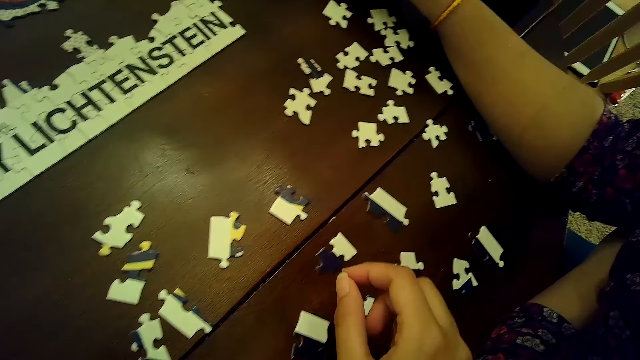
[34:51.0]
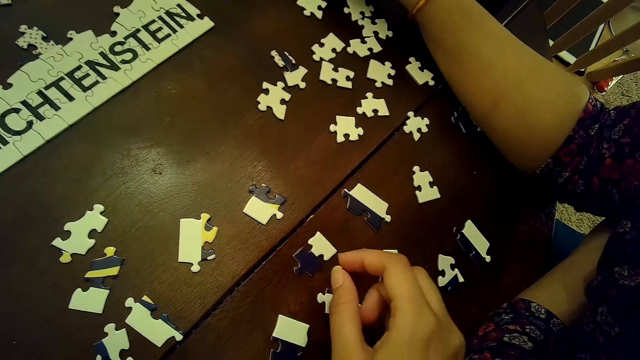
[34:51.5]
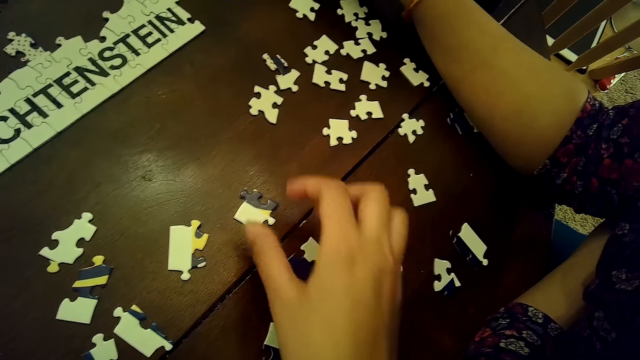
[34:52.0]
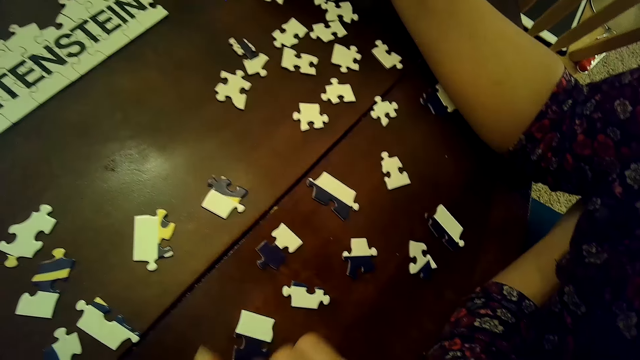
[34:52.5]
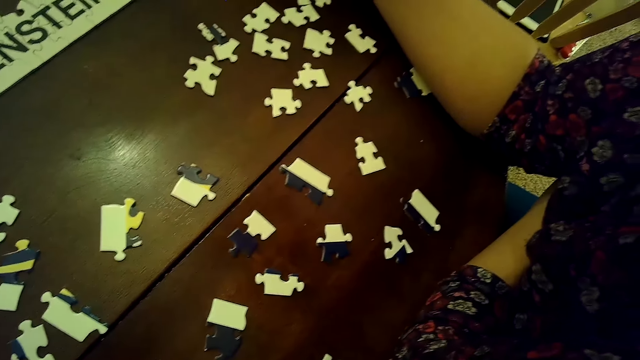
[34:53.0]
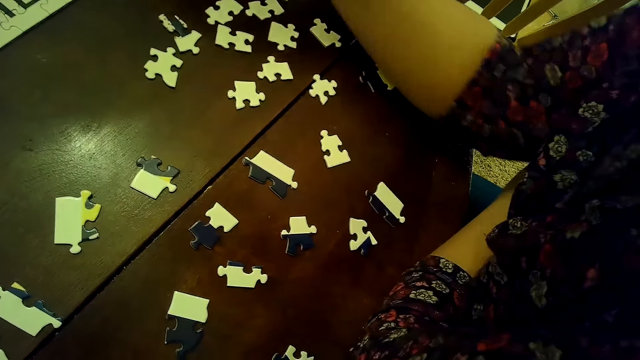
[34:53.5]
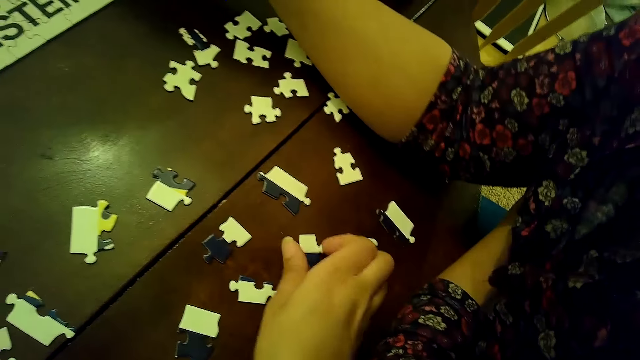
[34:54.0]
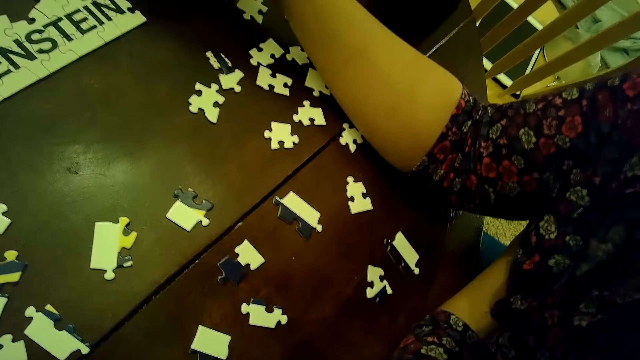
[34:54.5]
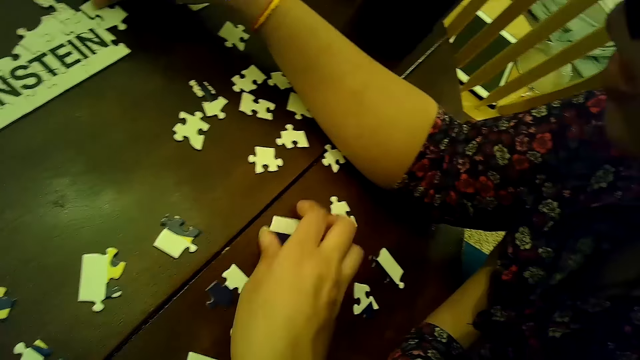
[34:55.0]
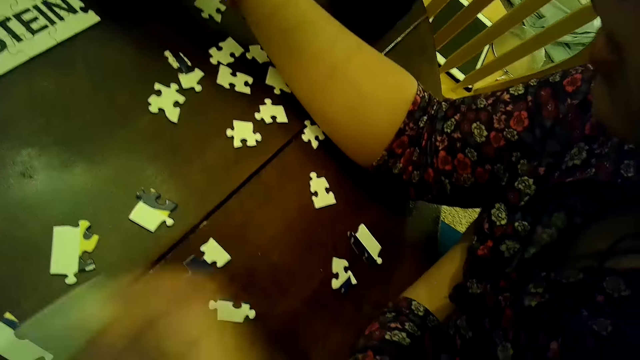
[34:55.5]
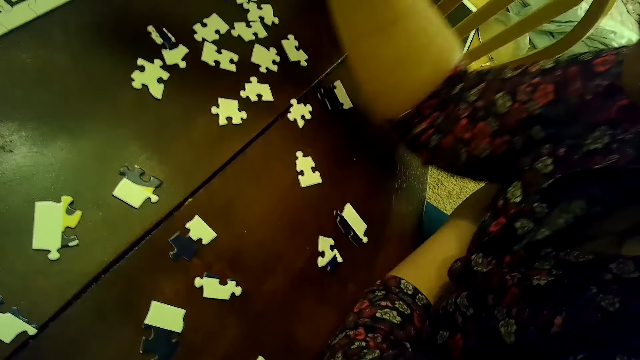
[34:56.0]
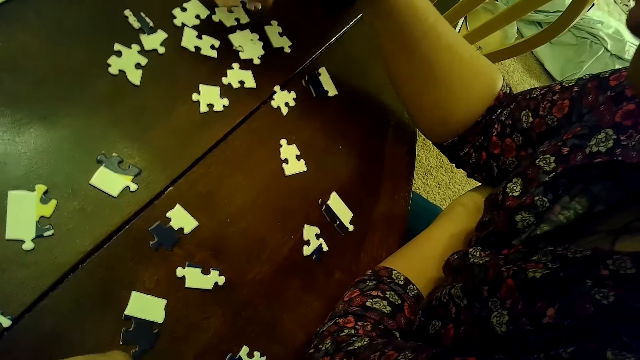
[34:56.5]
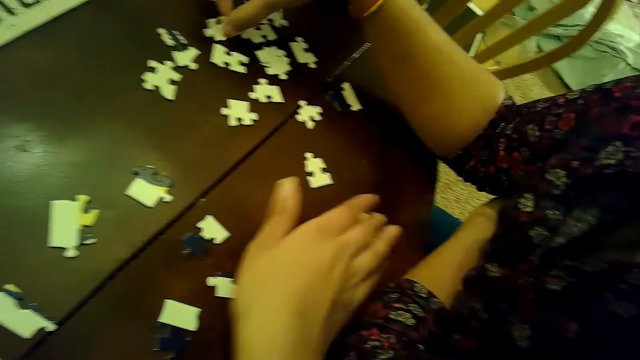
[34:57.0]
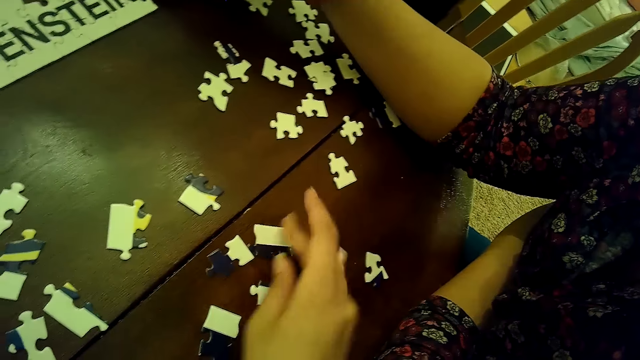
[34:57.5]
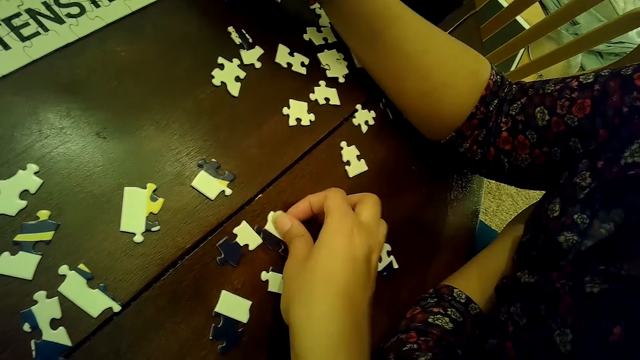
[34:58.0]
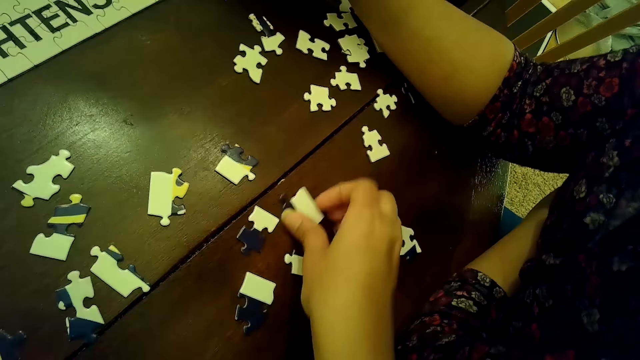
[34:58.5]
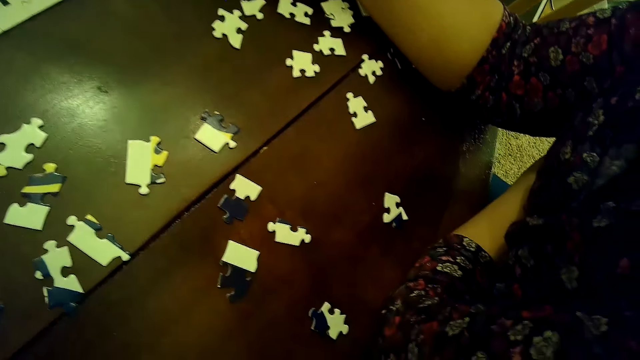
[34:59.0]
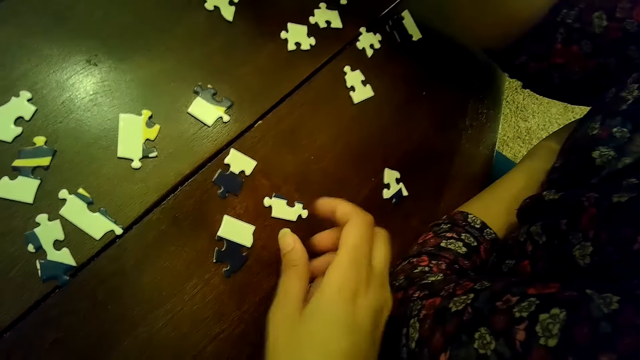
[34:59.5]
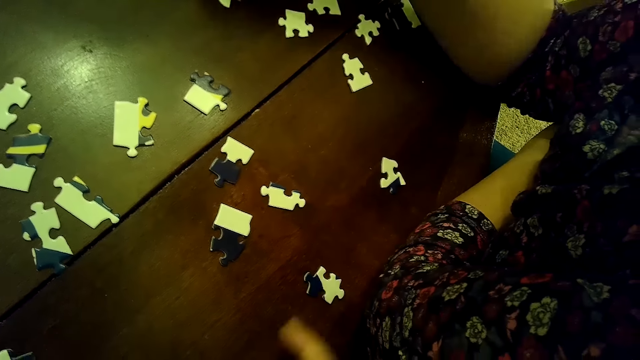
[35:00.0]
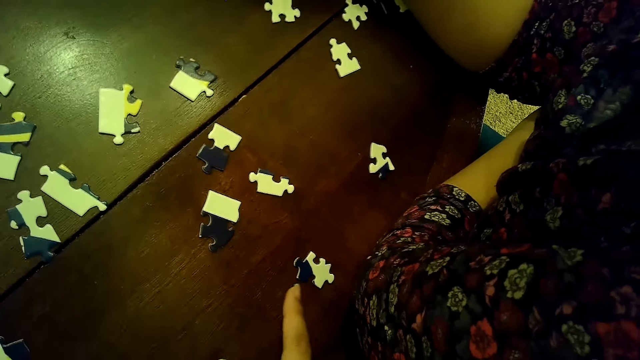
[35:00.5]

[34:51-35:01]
The camera wearer chooses cards on the table. She picks a puzzle piece from the table with her right hand. She picks a puzzle piece again. A woman drops the puzzle piece in her right hand on the table. The woman picks a puzzle piece from the table with her right hand. The camera wearer moves a puzzle piece on the table with her right hand. She picks the puzzle piece on the table with her right hand.

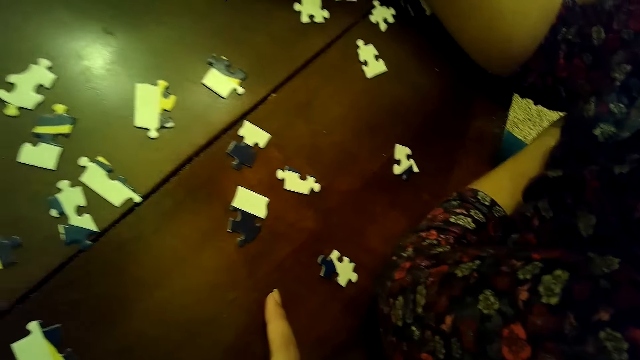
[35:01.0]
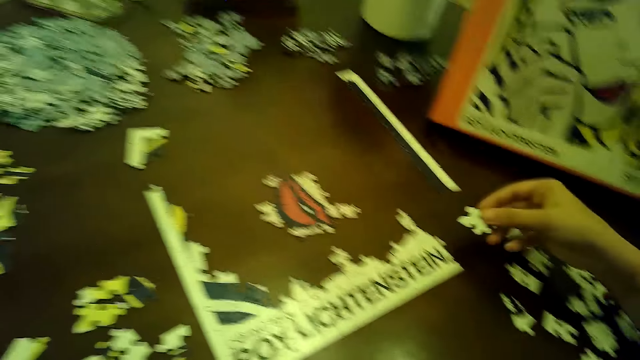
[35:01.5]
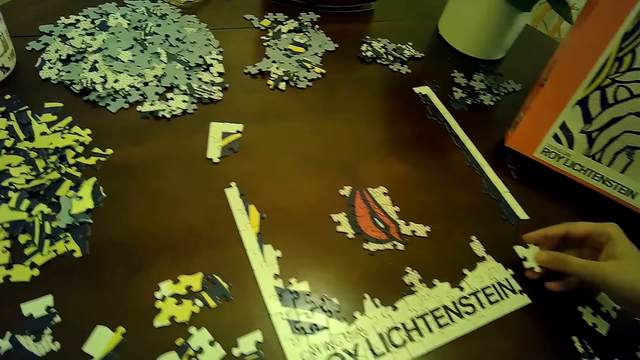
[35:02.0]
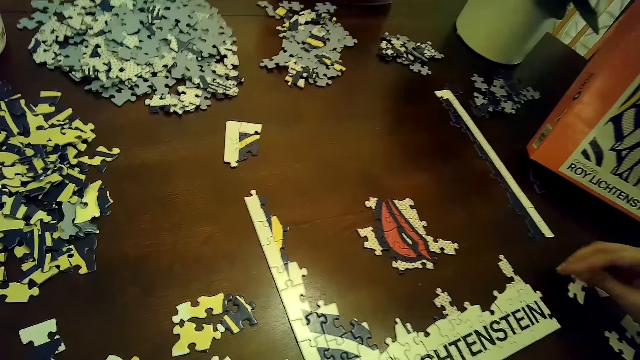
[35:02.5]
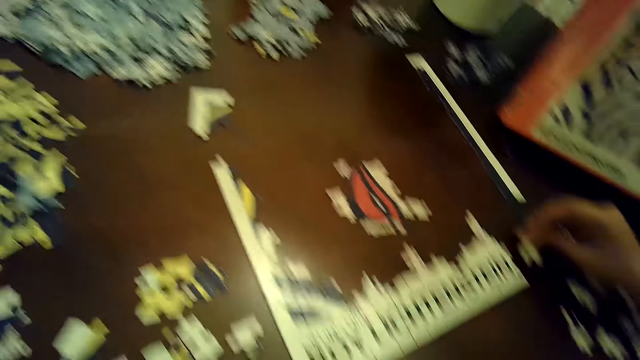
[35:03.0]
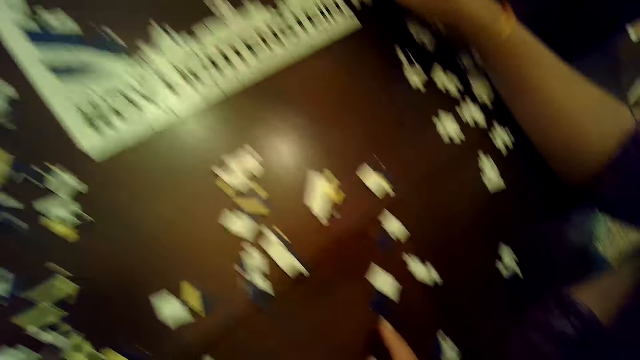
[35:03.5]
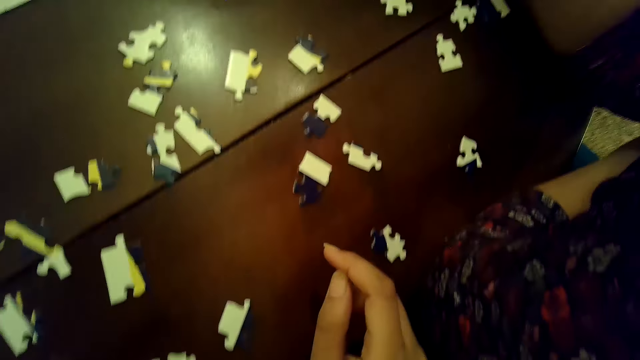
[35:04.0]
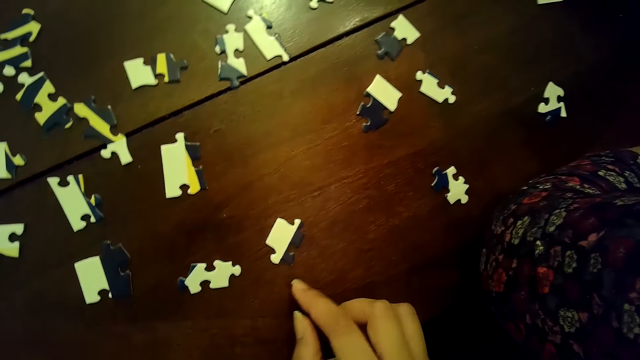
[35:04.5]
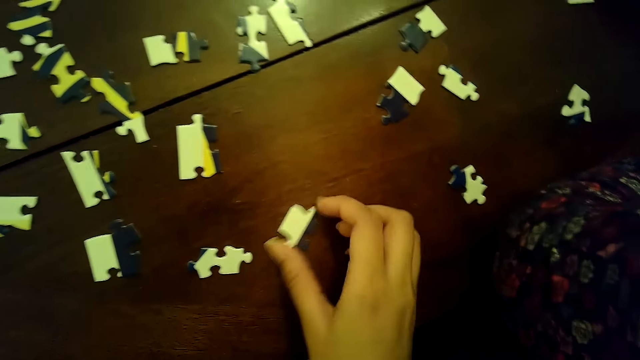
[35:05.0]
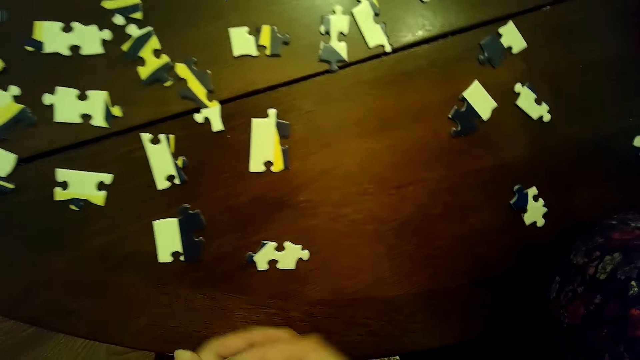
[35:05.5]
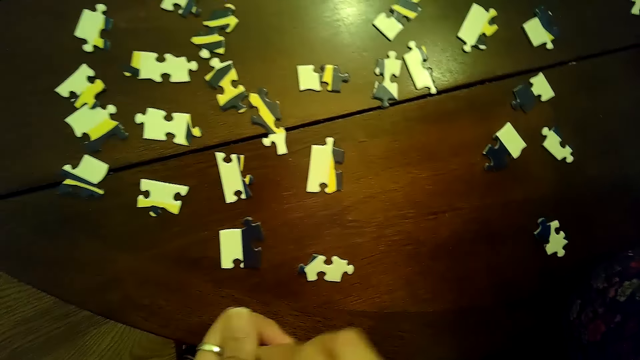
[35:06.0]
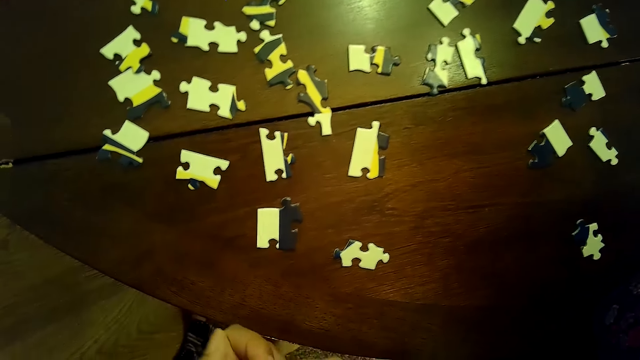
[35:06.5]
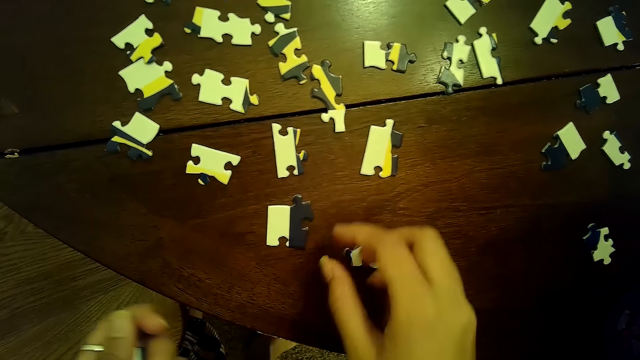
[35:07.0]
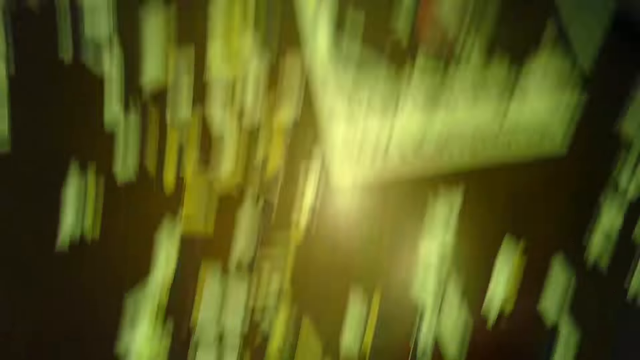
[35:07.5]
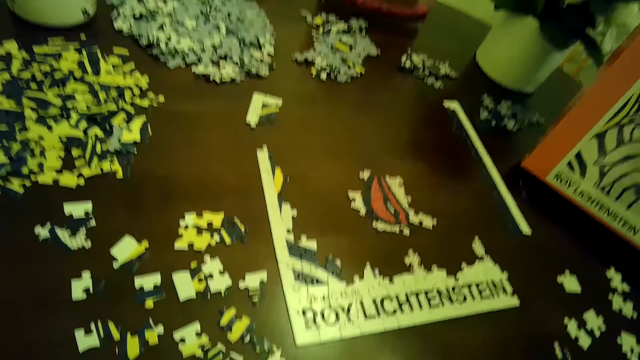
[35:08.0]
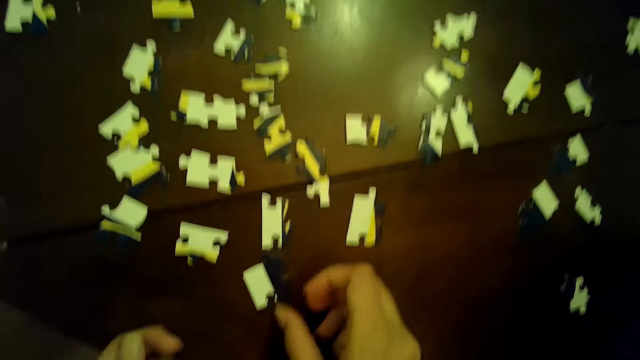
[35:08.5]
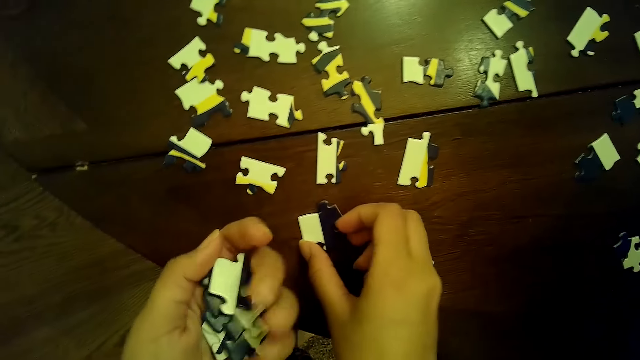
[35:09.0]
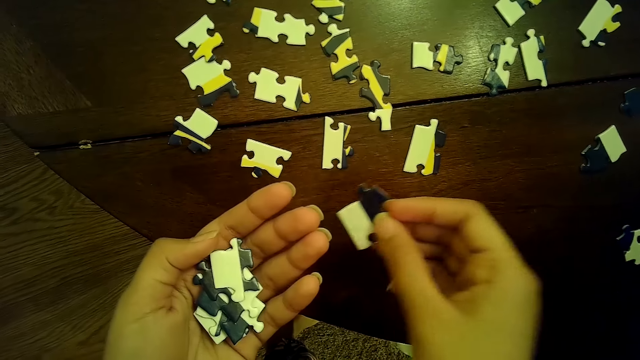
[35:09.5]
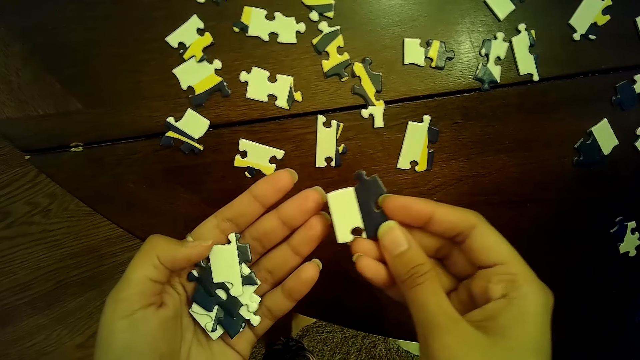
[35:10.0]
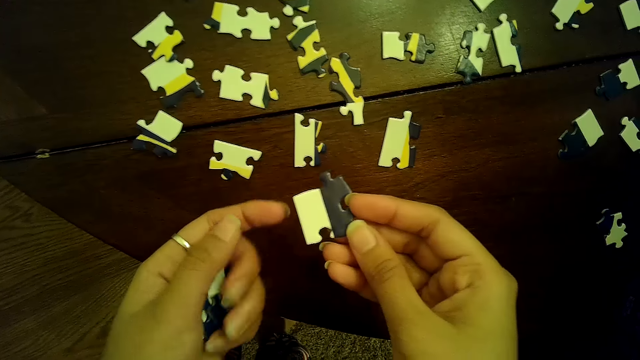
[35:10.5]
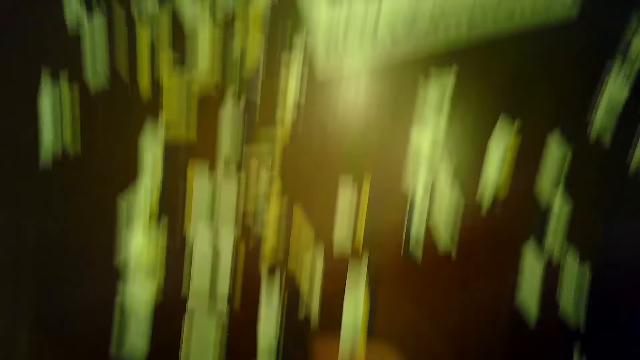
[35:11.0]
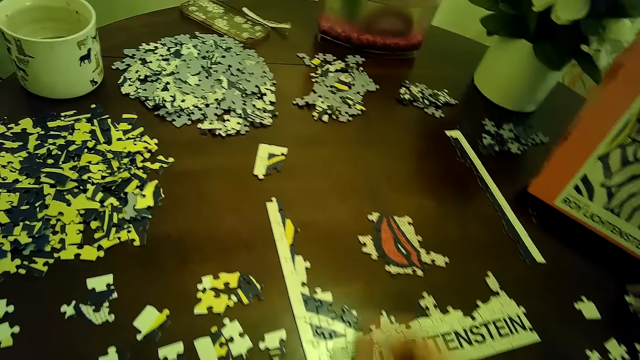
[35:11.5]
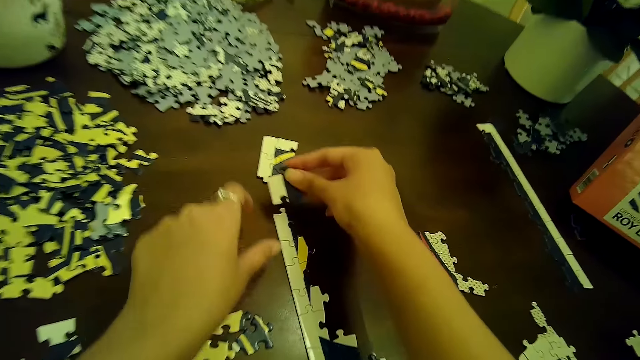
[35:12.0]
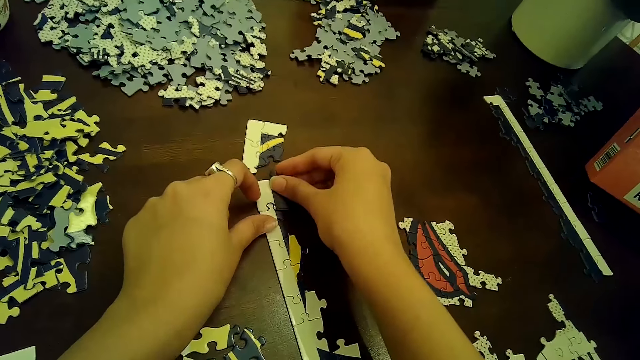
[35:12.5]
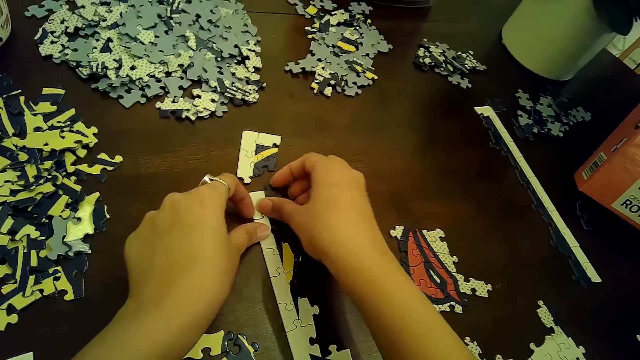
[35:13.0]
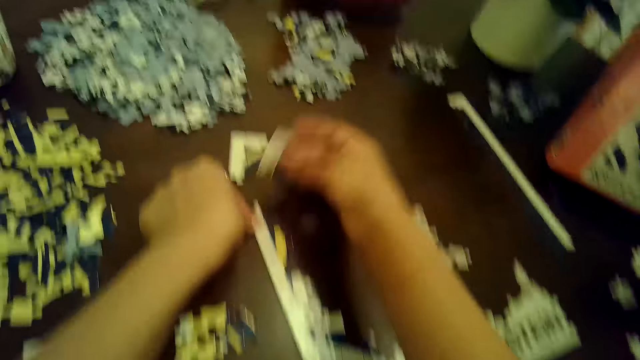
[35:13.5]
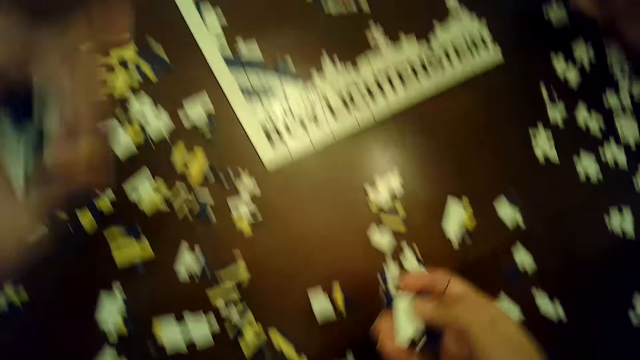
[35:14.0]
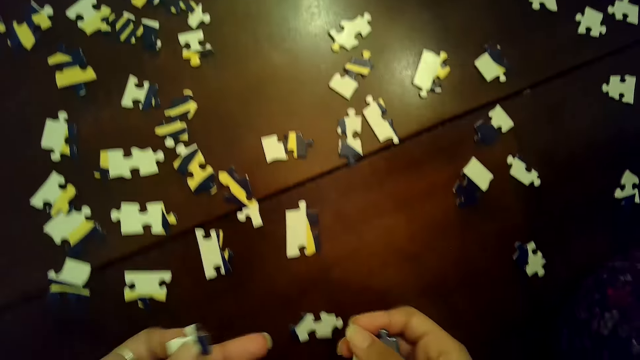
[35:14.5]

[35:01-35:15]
The woman turns the puzzle piece in her right hand. The woman inserts the puzzle piece into the puzzle tile on the table with her right hand. The camera wearer picks the puzzle piece on the table with her right hand. She puts the puzzle piece in her right hand into her left hand. She picks the puzzle piece on the table with her right hand. She holds the puzzle piece with both hands. She inserts the puzzle piece into the puzzle tile on the table with her right hand. She holds down the puzzle tile on the table with her left hand. She arranges cards on the table. She removes the puzzle piece from the puzzle tile on the table with her right hand.
